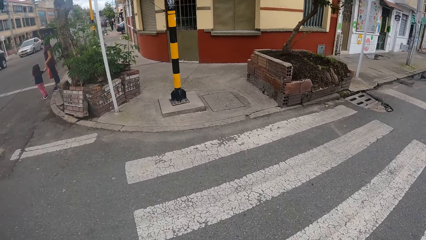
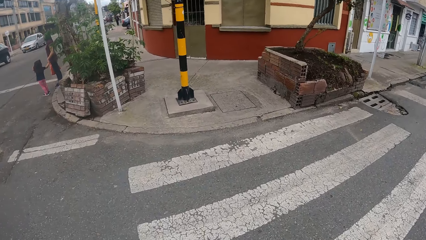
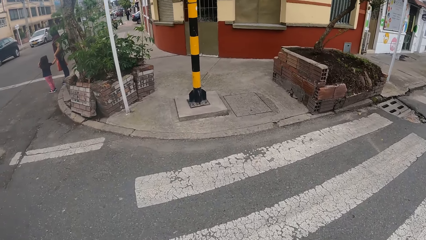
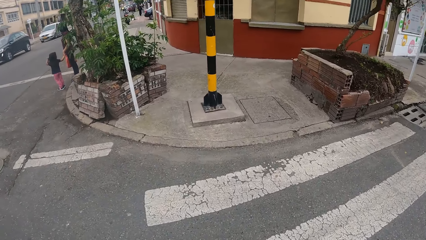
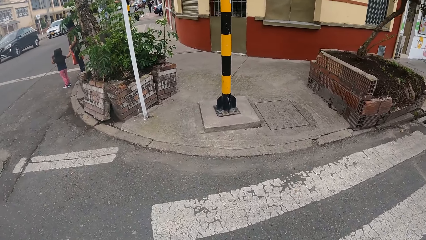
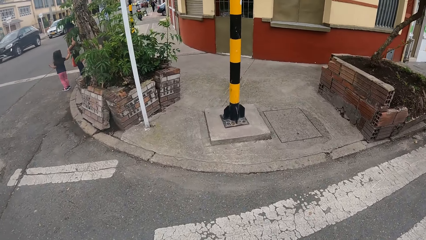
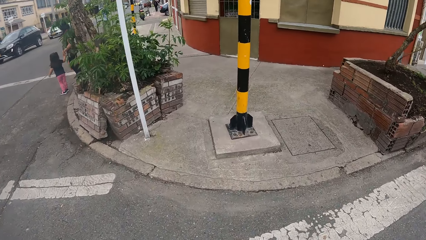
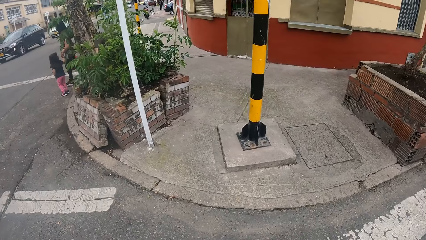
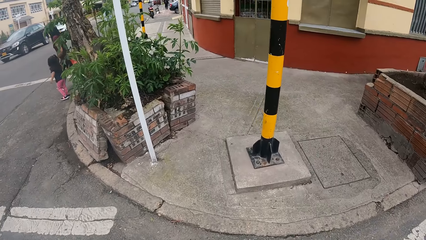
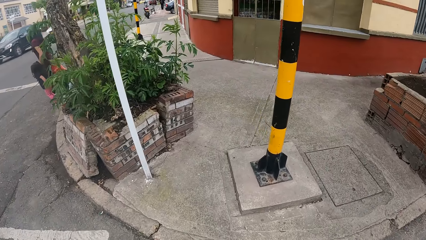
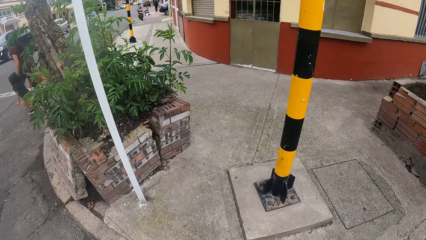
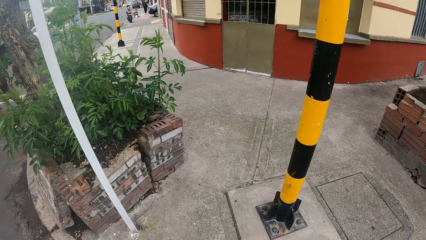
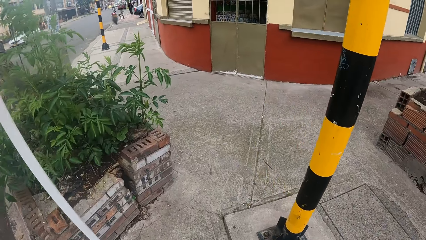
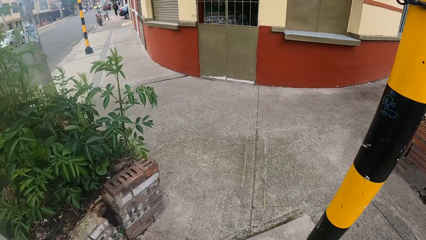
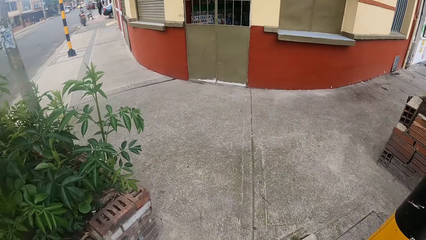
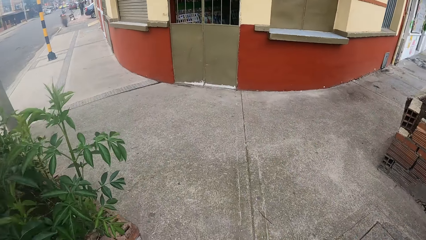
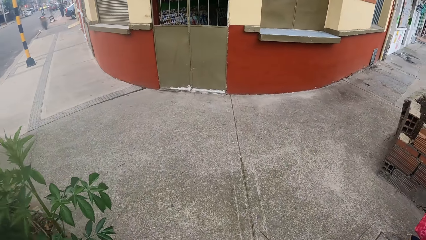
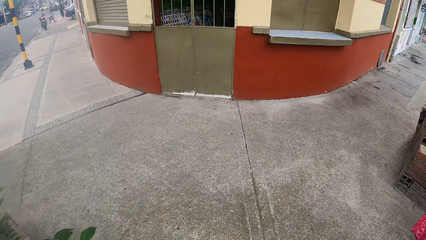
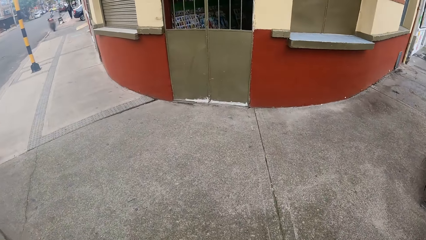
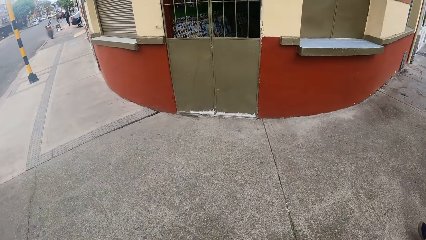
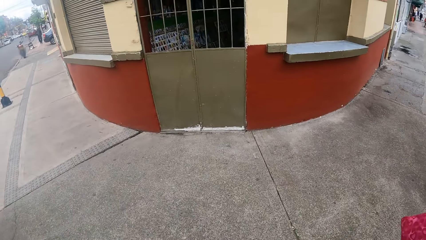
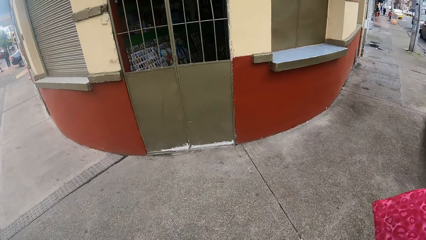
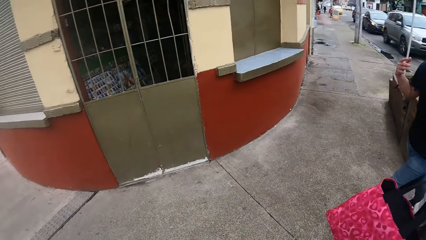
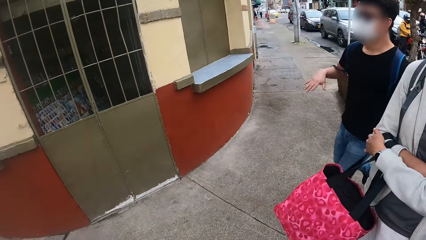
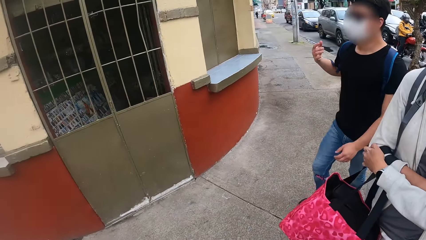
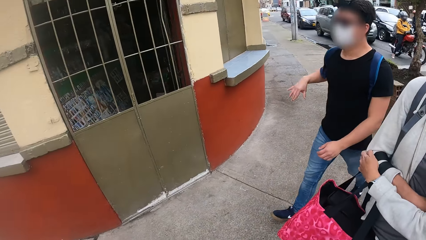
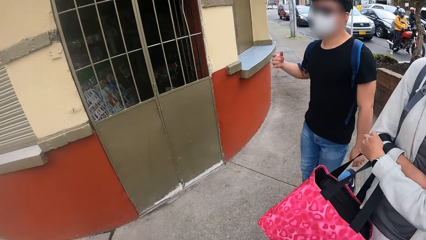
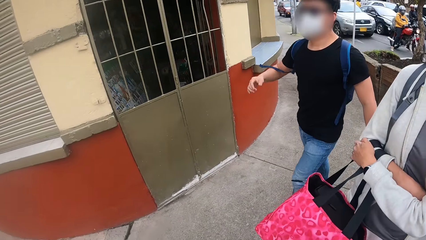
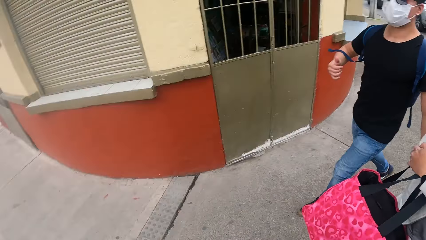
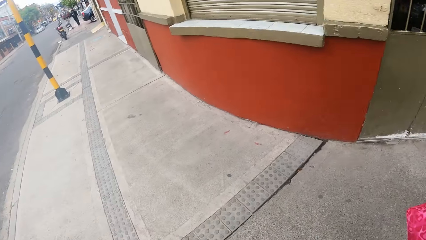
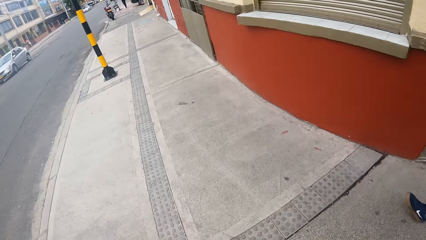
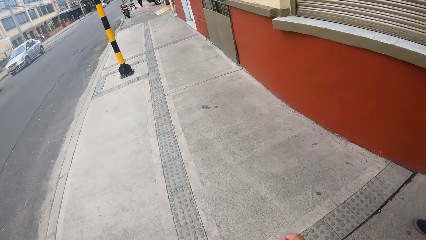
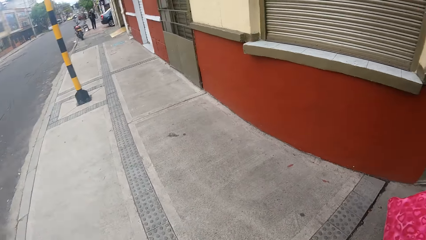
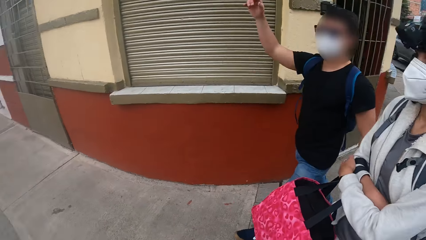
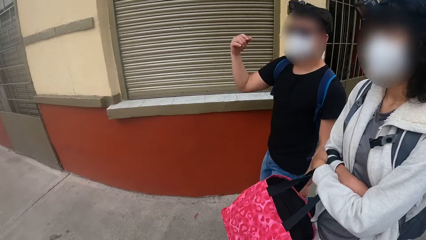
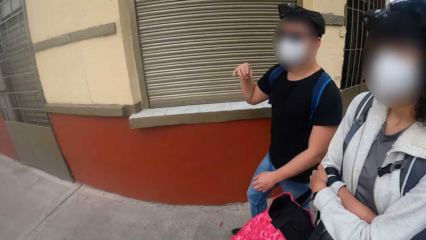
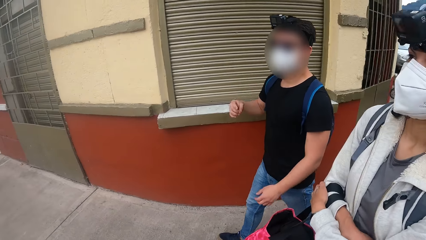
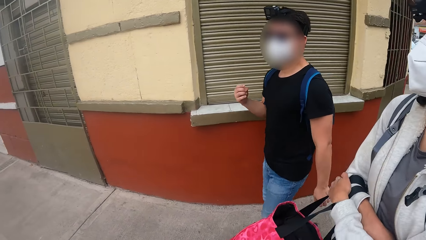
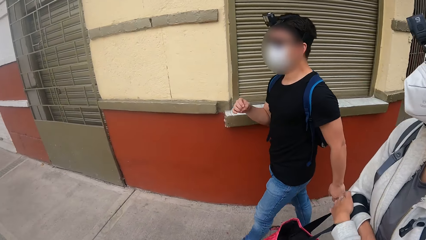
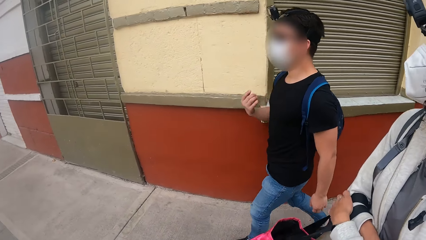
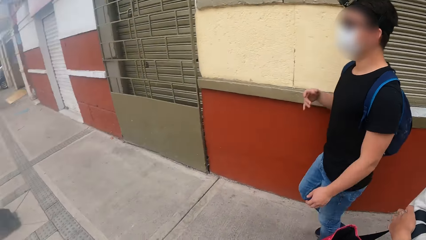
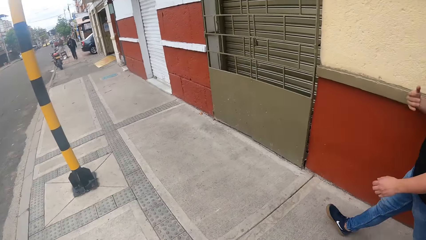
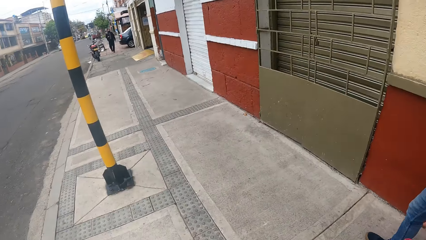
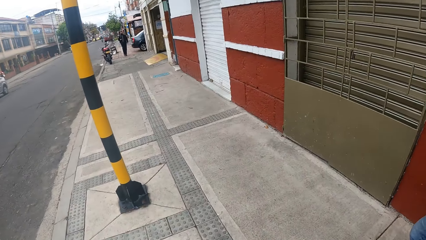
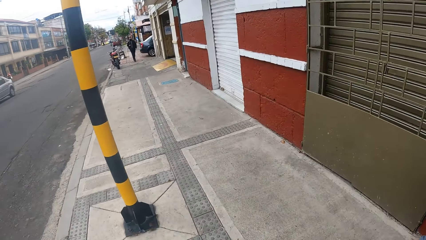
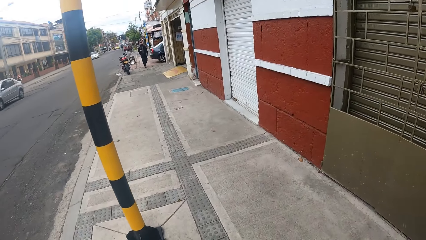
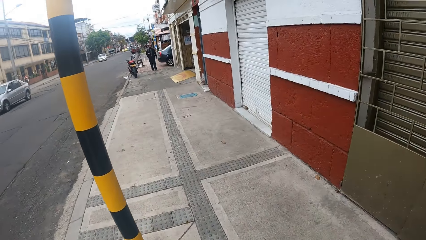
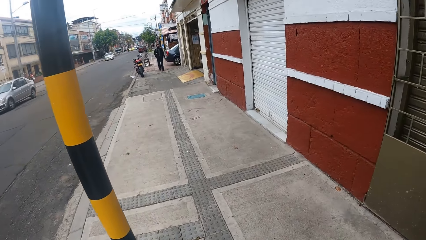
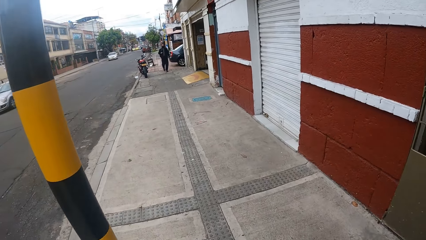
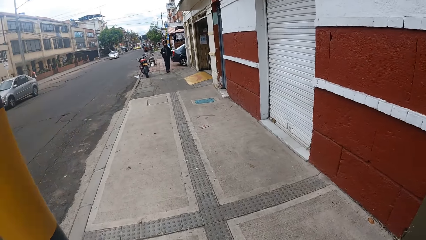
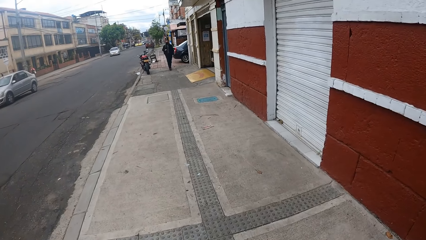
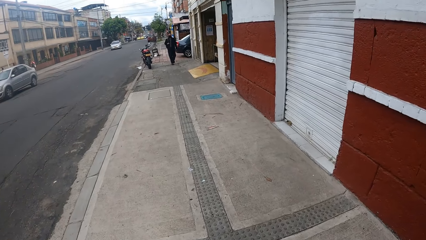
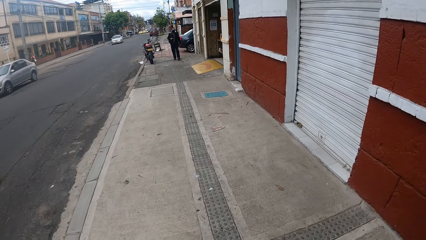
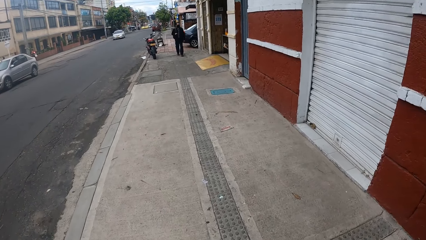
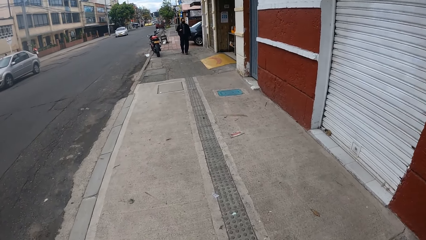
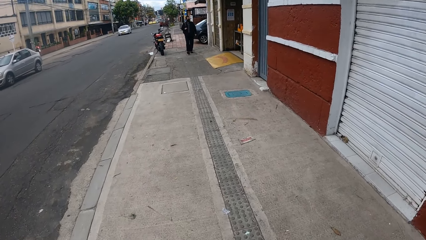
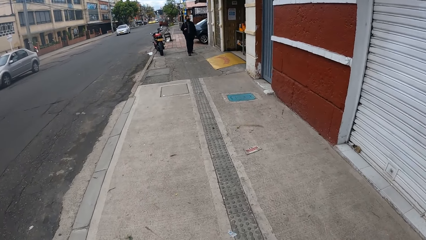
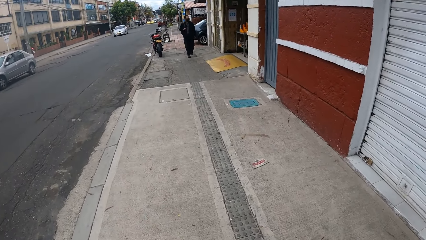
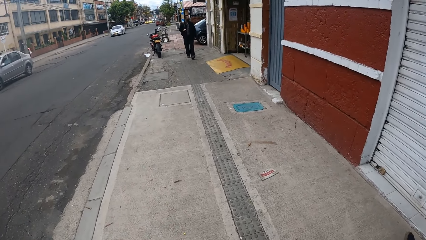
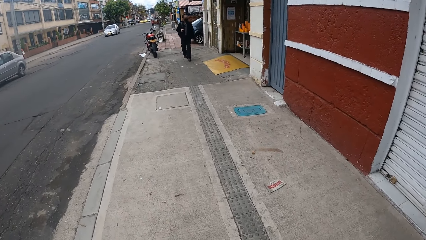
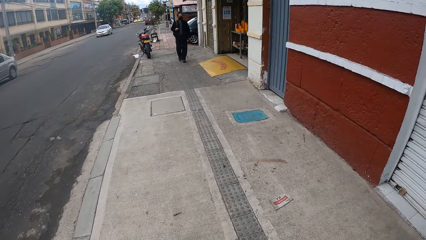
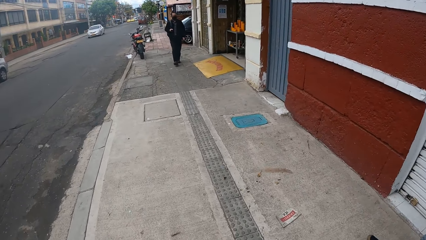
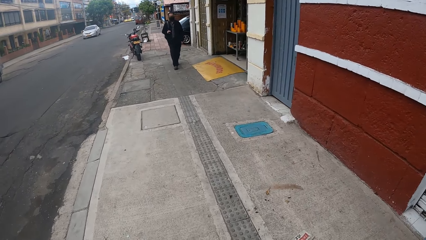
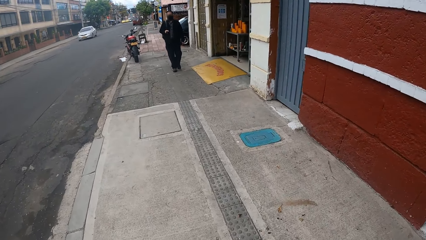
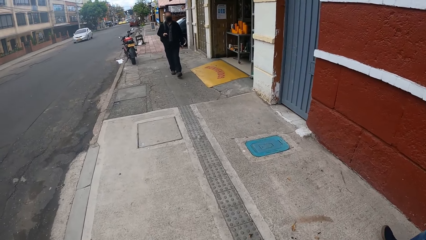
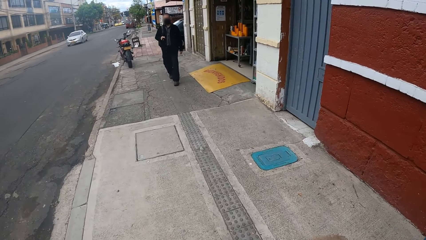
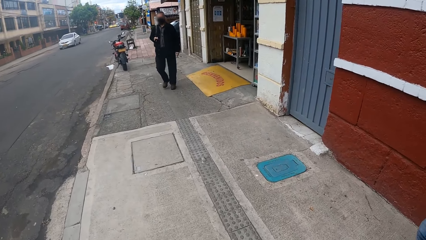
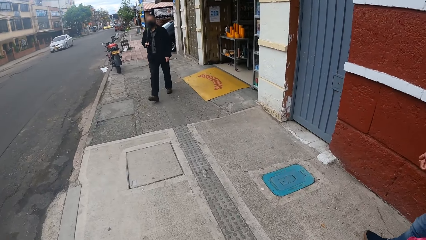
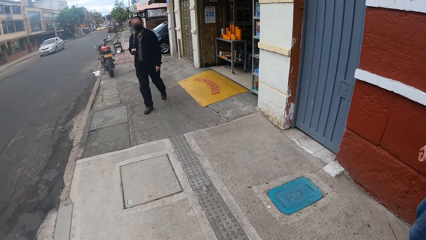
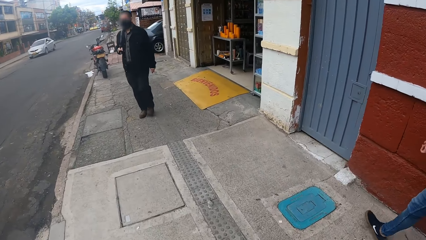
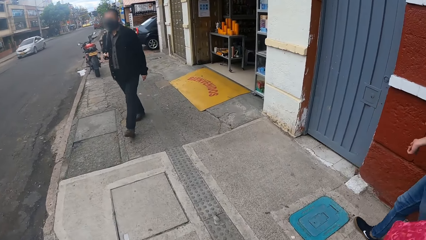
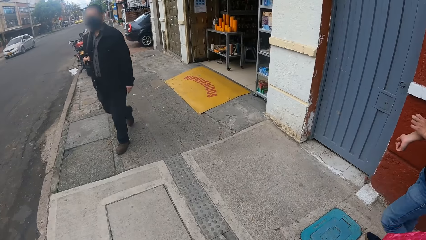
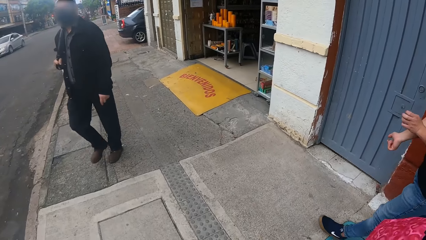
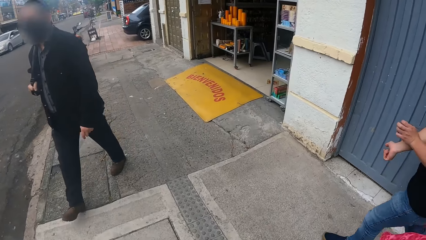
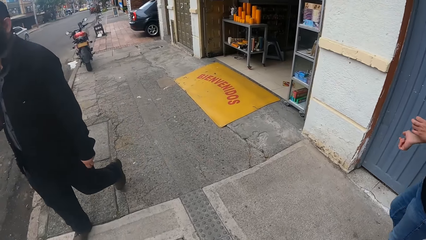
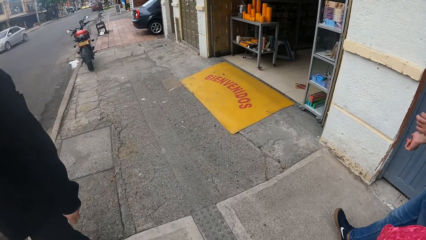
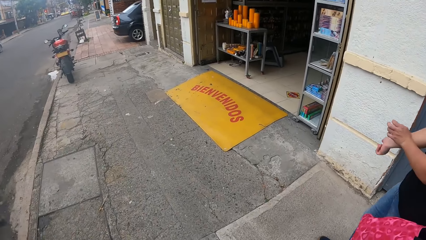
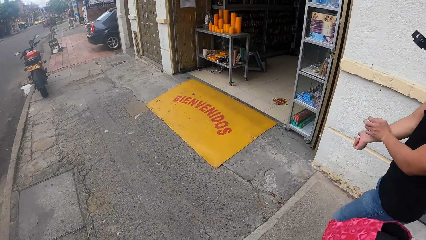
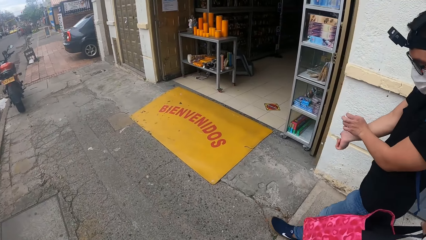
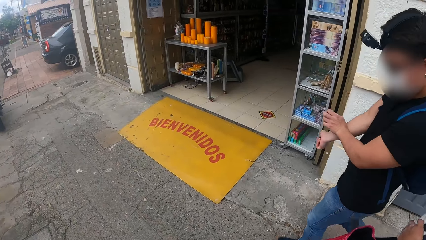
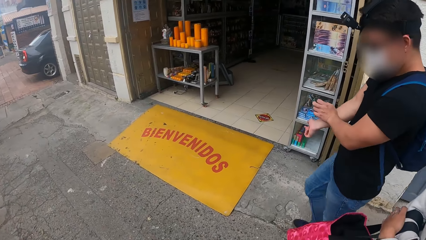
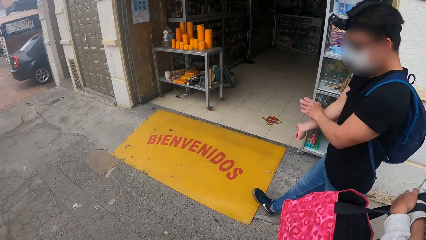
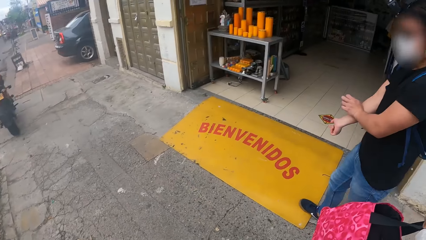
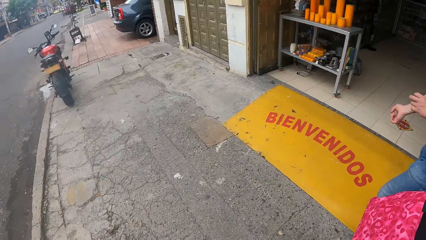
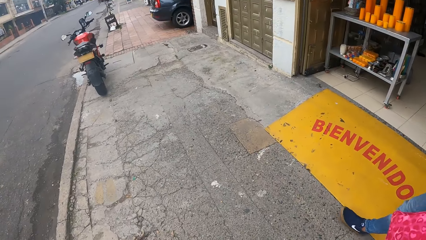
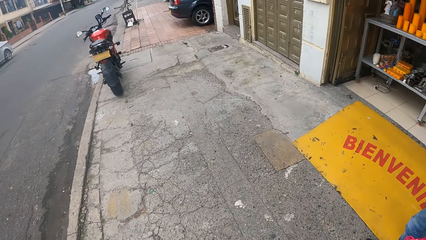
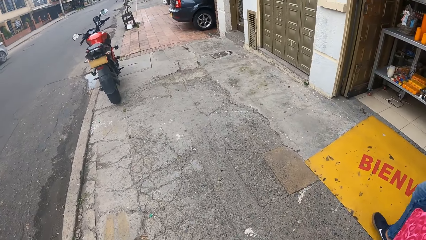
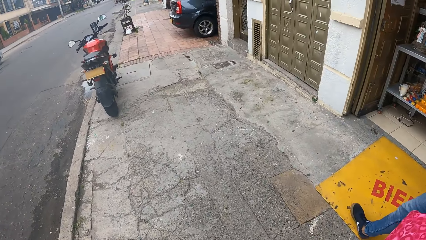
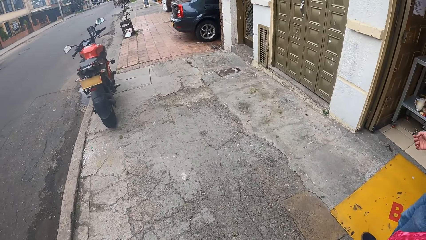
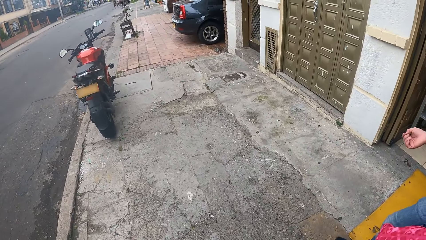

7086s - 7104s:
The camera wearer crosses the road on a crosswalk. A man shakes his right hand. The camera wearer walks on the sidewalk with a person and the man. Another person walks on the sidewalk. The man scratches his right hand with his left hand.
